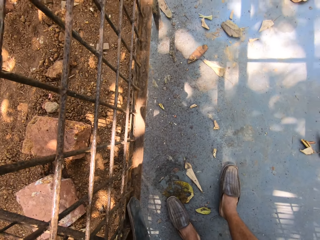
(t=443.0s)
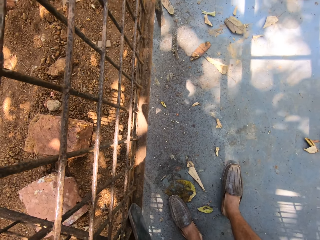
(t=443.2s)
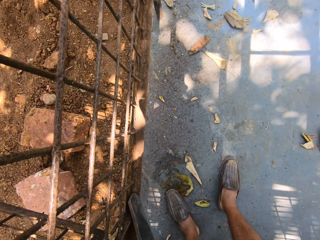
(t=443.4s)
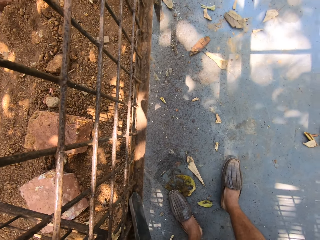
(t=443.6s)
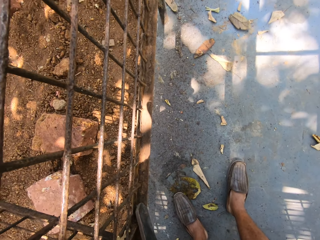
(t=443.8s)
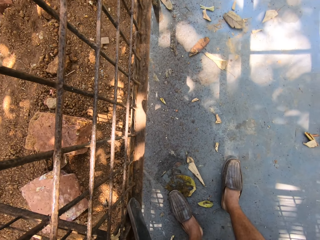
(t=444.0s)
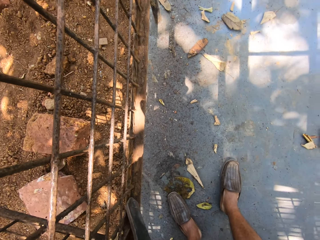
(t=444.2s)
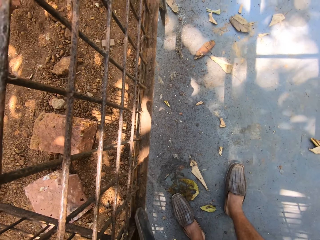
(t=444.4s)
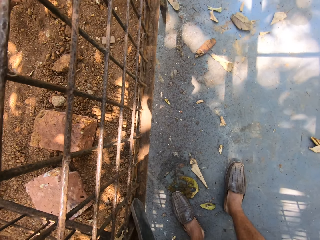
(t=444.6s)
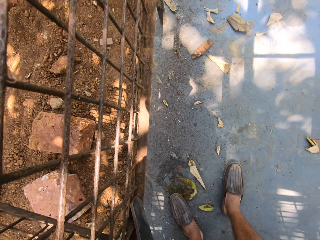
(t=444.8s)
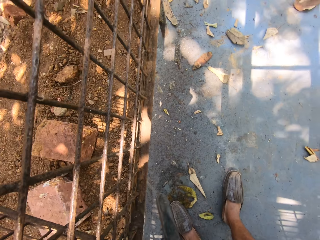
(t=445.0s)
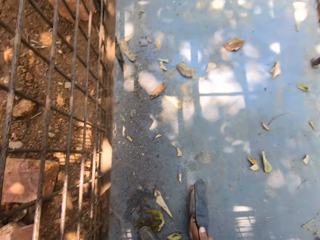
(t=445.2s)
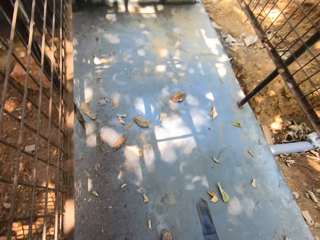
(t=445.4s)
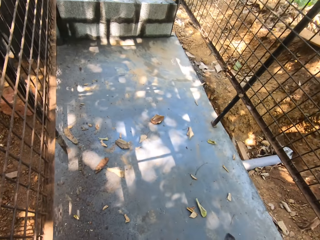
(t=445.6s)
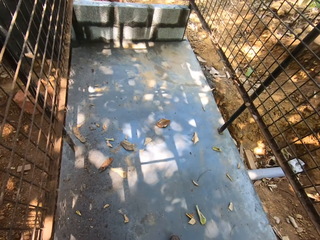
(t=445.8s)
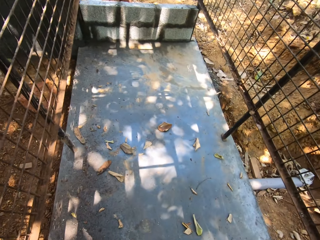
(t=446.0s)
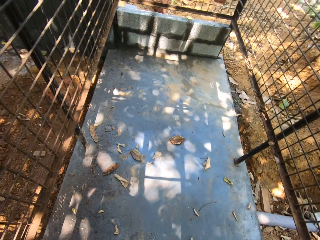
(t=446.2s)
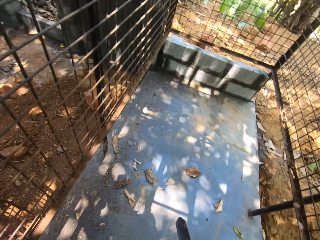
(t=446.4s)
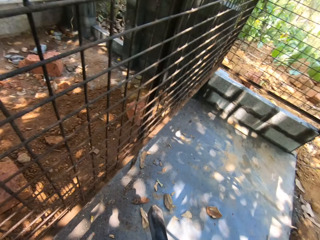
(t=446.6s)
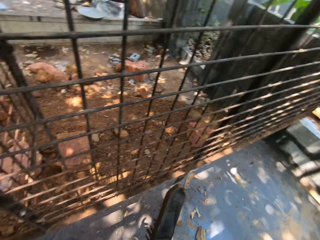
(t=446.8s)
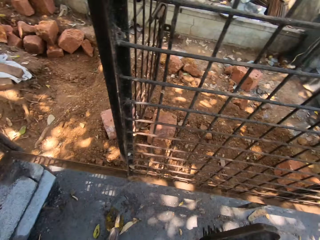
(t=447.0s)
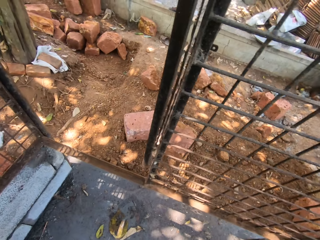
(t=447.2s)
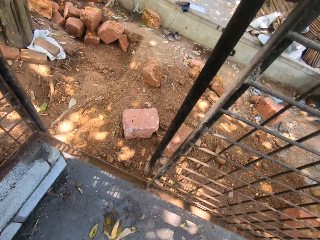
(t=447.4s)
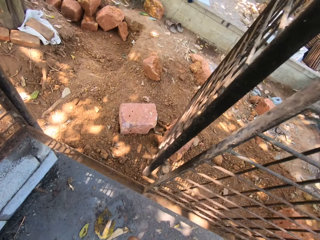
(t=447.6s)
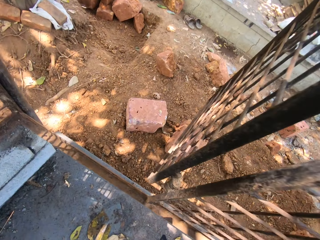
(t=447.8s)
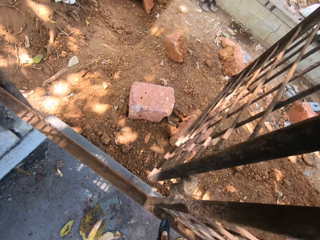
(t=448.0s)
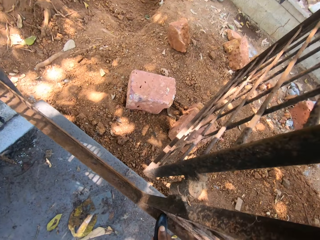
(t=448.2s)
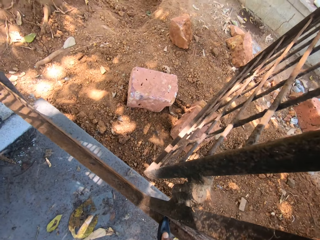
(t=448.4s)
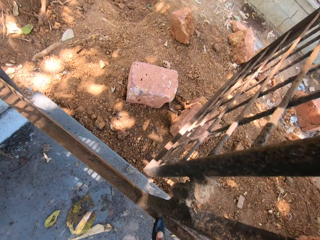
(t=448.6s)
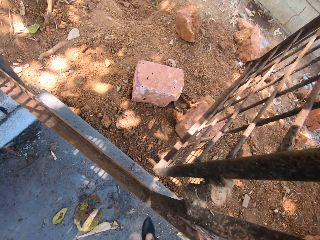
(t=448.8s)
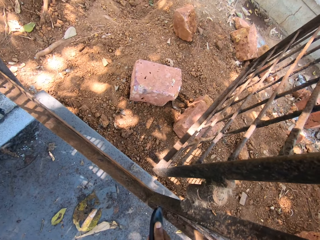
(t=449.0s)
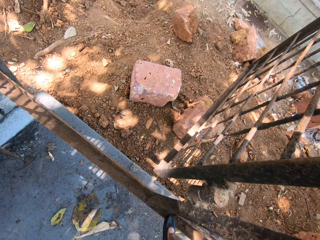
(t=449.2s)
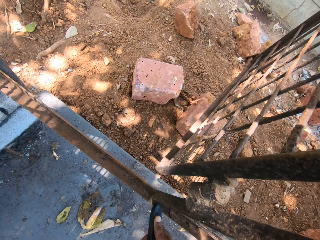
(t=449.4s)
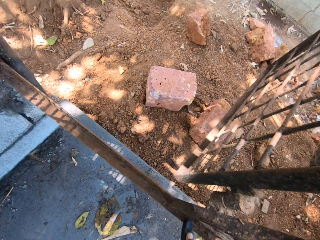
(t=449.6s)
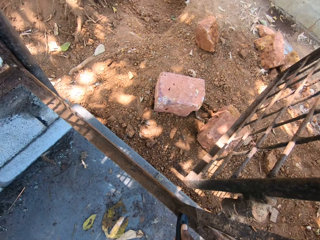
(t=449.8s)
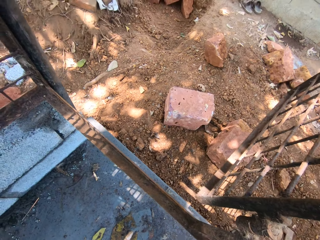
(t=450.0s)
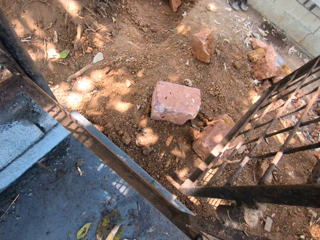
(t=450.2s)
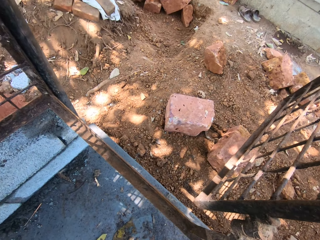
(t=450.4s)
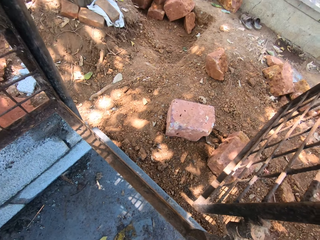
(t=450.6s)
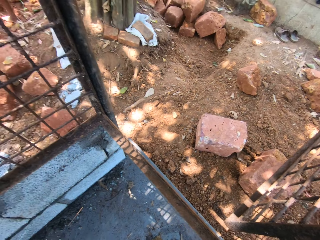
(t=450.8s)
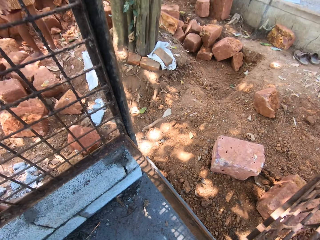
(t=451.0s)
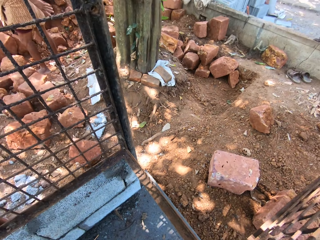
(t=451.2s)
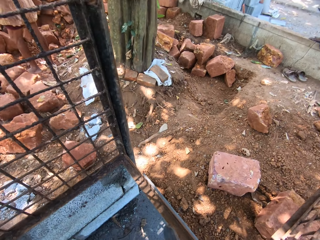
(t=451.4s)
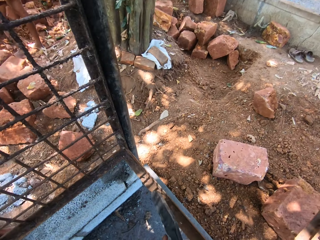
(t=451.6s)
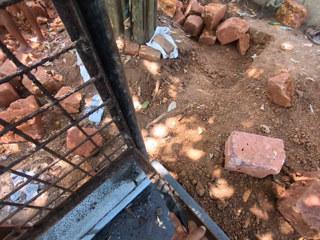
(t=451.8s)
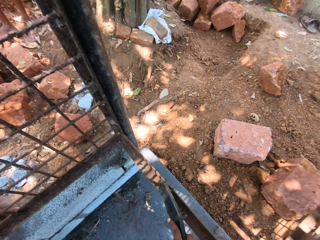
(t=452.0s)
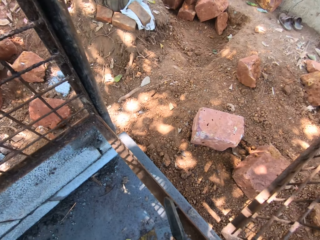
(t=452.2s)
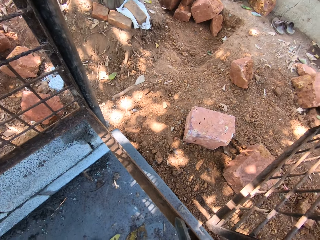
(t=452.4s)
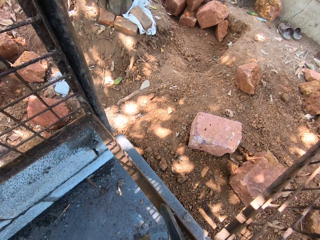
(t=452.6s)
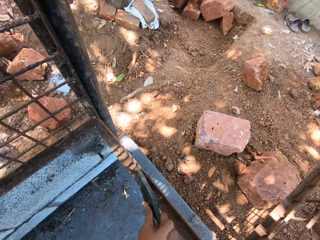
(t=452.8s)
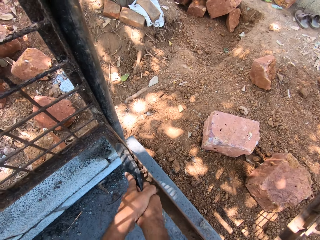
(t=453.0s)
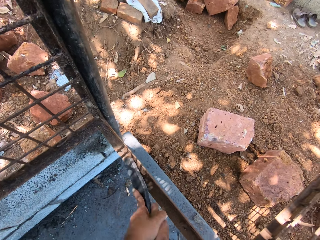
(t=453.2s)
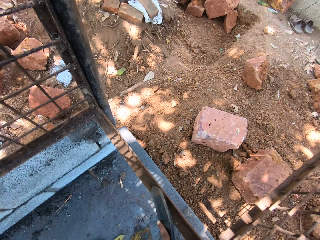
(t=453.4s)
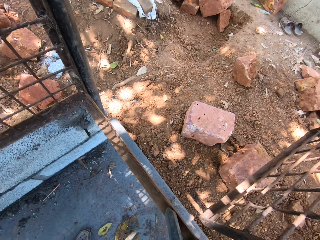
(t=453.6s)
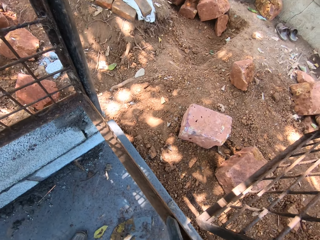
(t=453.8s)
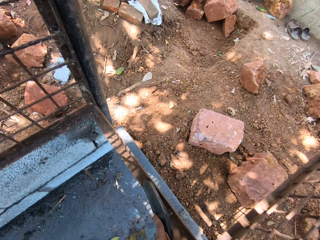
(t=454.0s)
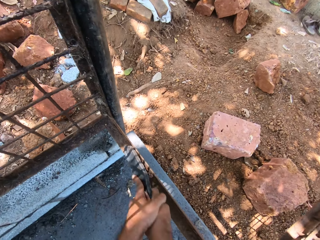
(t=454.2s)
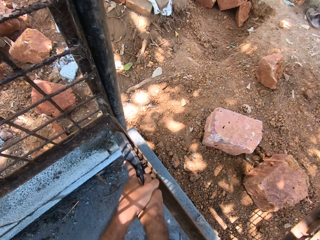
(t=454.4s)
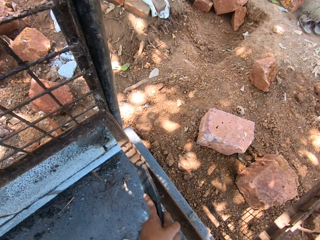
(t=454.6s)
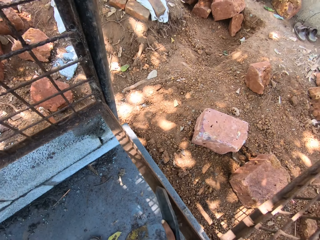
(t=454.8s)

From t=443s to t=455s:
The camera wearer moves at the construction site. They look around. They talk at the construction site. They scrape the dirt off the metal cage with a brush. A man talks to the camera wearer.

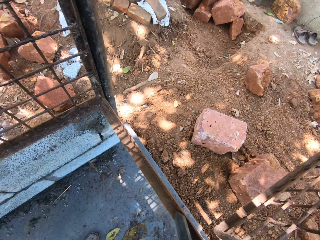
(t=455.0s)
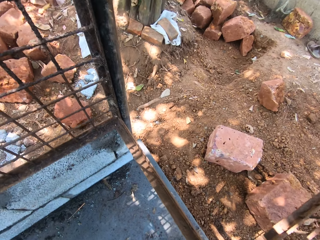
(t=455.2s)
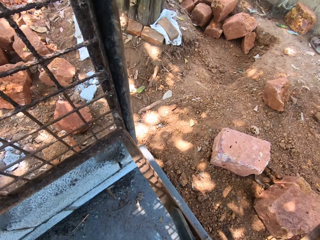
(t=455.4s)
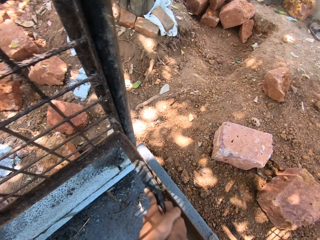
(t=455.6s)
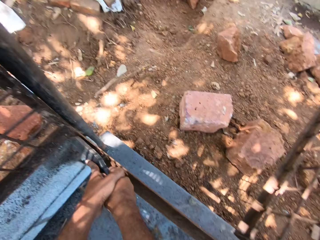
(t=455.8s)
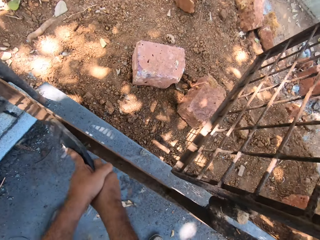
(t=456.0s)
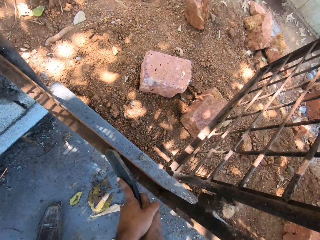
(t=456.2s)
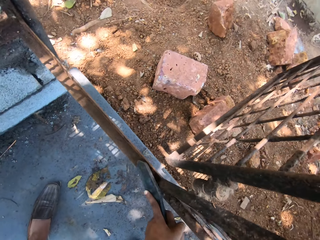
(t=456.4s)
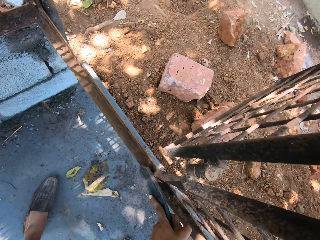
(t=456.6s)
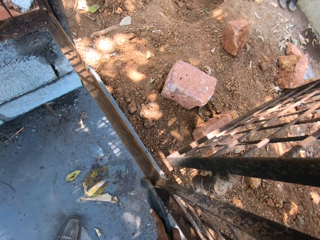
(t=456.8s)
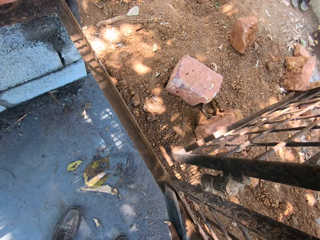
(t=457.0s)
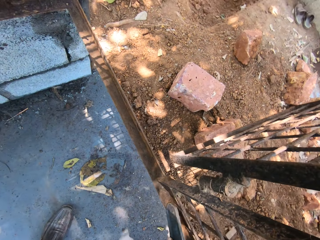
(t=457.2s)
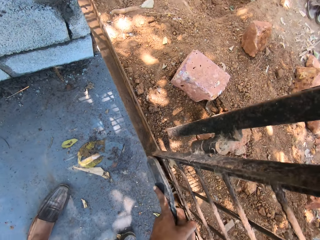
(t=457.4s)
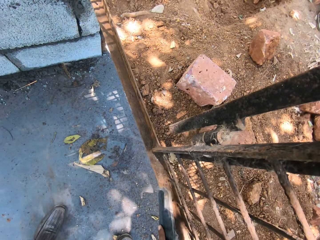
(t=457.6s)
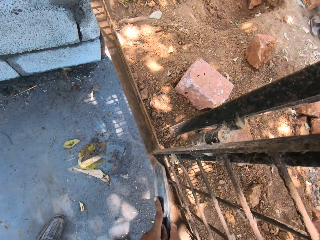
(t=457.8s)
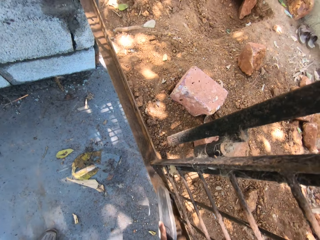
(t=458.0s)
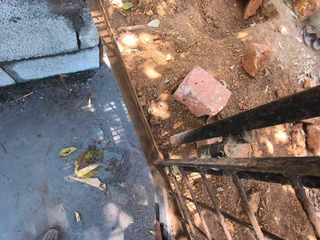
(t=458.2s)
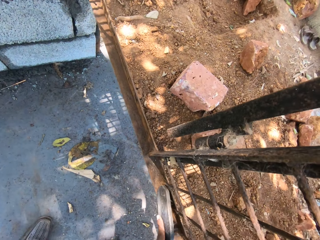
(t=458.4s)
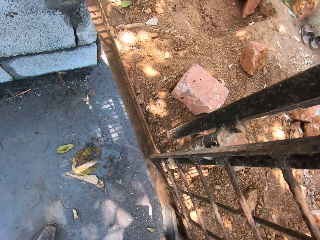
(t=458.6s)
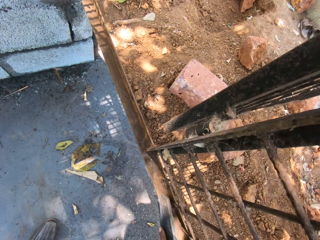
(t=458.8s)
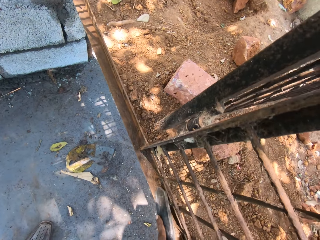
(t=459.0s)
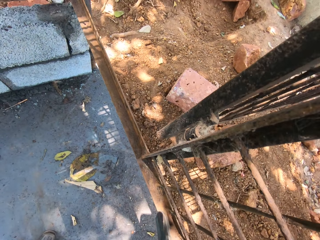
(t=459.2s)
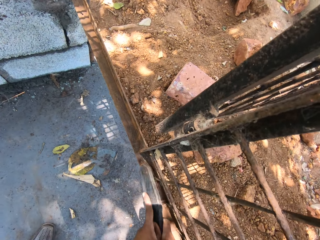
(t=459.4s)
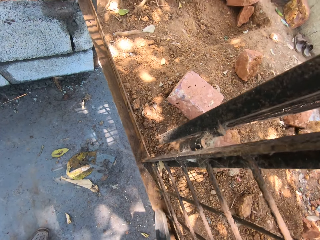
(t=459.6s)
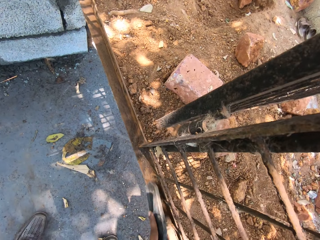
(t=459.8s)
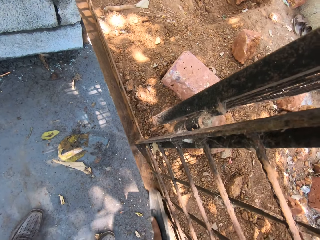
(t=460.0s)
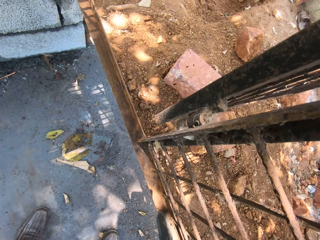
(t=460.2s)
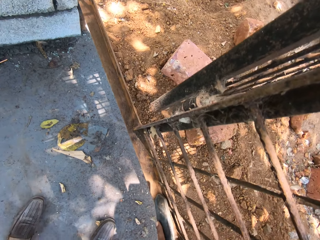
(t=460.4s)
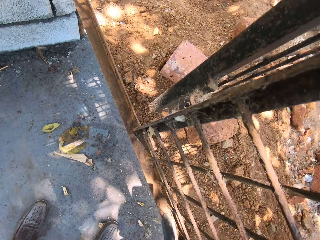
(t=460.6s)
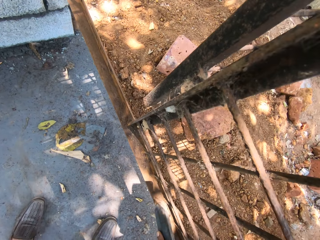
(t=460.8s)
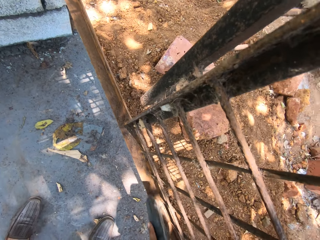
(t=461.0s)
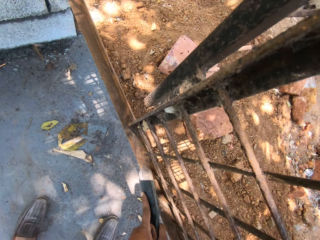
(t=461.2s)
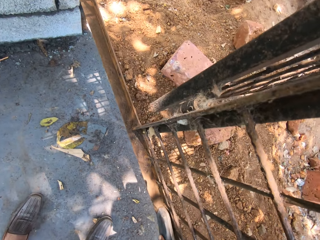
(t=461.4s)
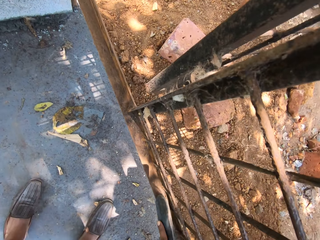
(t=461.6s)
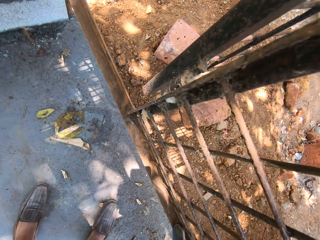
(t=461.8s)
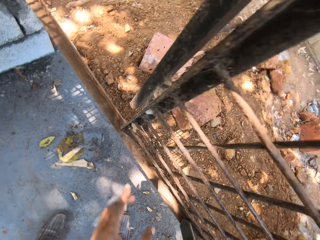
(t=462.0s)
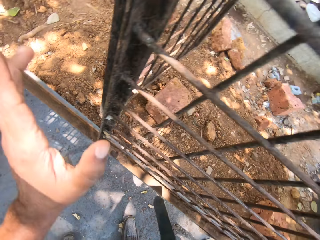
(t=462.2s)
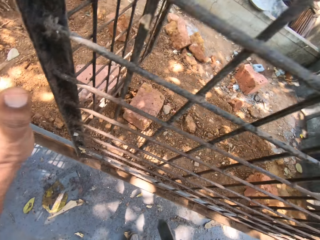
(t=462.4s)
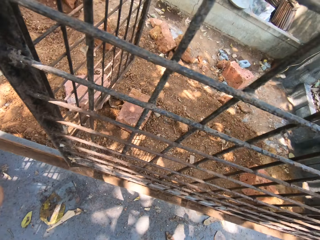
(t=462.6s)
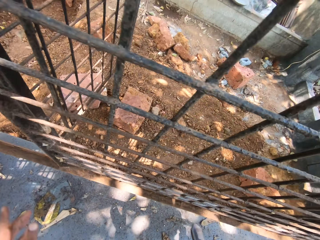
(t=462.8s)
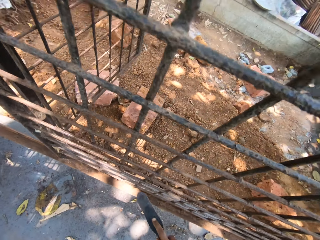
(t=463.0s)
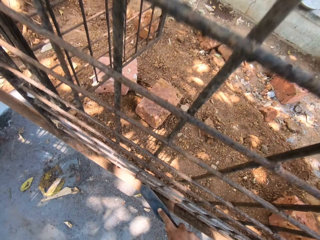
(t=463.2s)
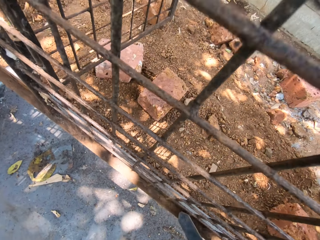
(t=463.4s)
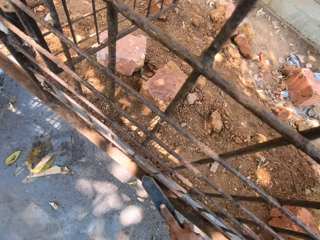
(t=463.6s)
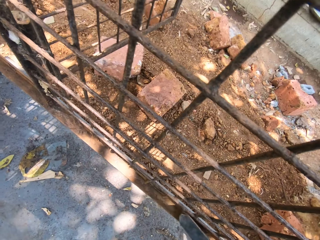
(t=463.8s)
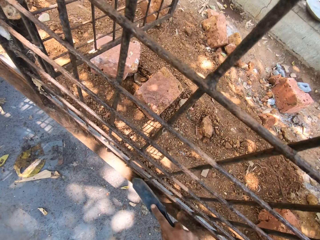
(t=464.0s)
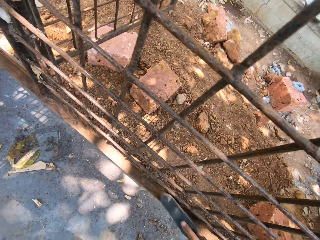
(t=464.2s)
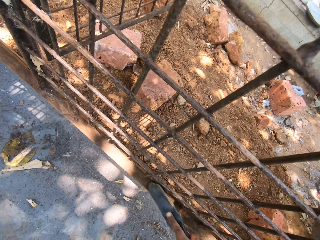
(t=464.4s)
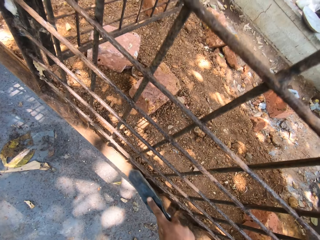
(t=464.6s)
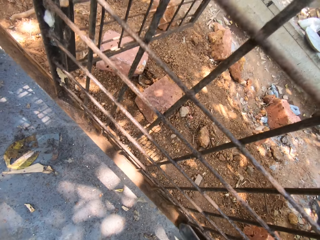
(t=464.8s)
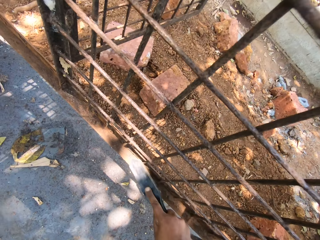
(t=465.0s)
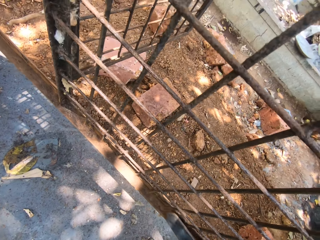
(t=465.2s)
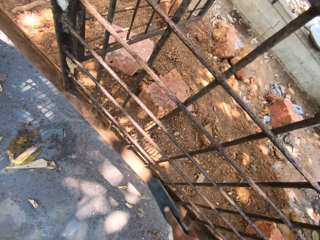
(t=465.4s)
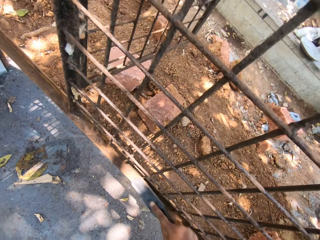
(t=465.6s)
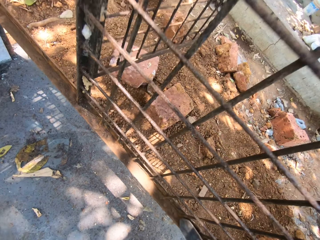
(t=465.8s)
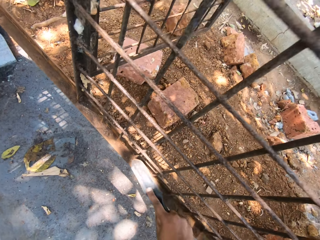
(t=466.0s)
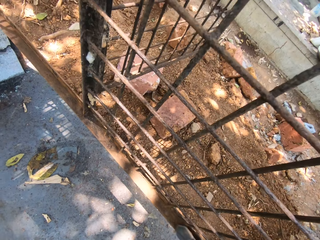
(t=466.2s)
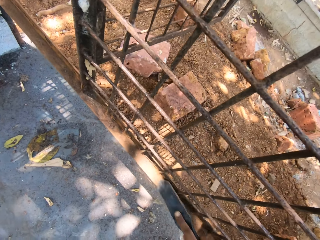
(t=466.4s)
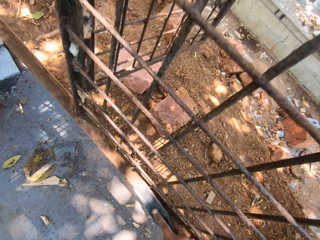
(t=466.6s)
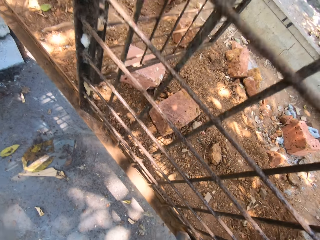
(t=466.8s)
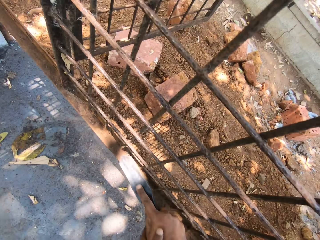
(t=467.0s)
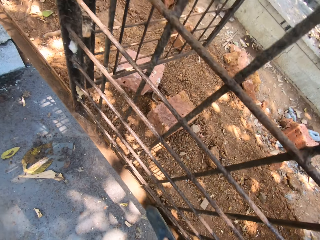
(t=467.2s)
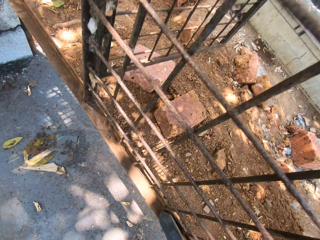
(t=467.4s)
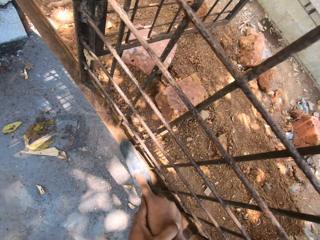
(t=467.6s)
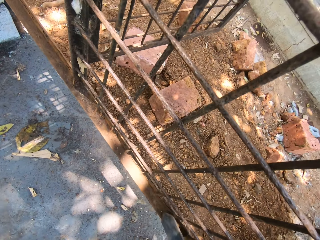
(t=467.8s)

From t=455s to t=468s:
The camera wearer lifts the left hand. They scrape the dirt off the metal cage.
